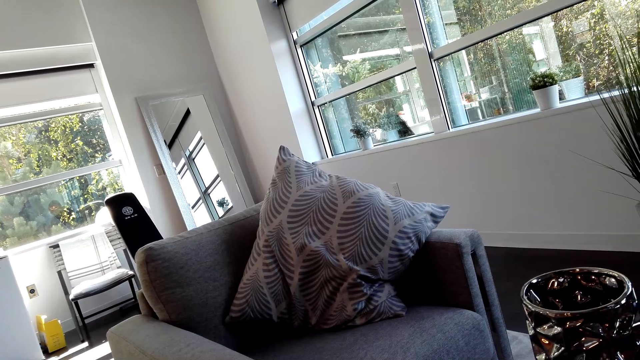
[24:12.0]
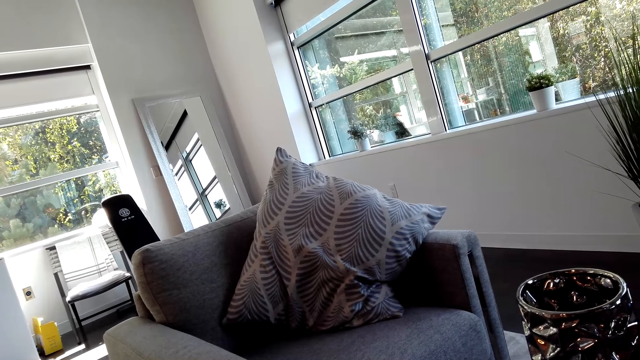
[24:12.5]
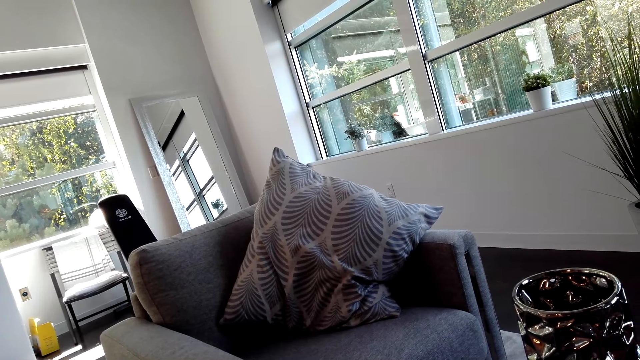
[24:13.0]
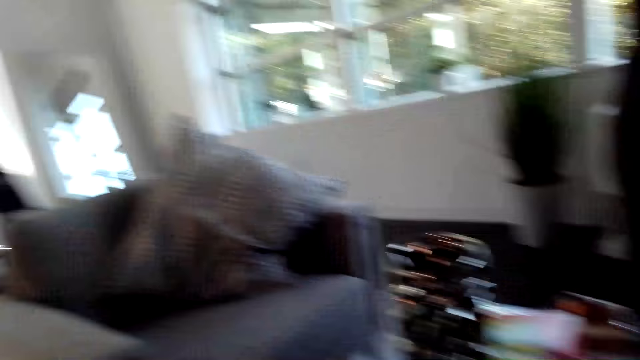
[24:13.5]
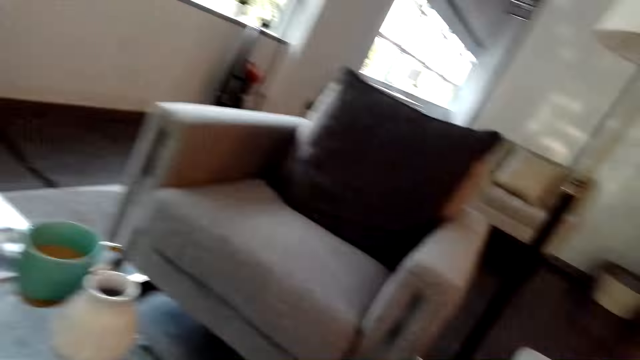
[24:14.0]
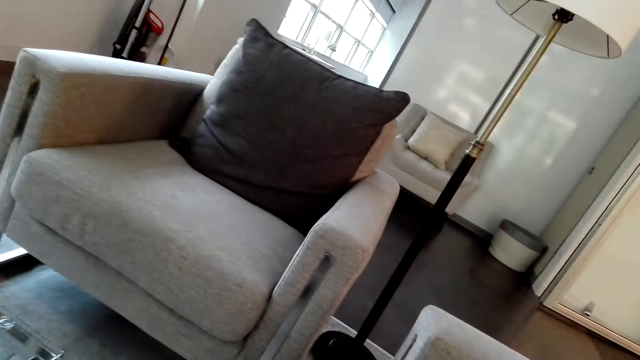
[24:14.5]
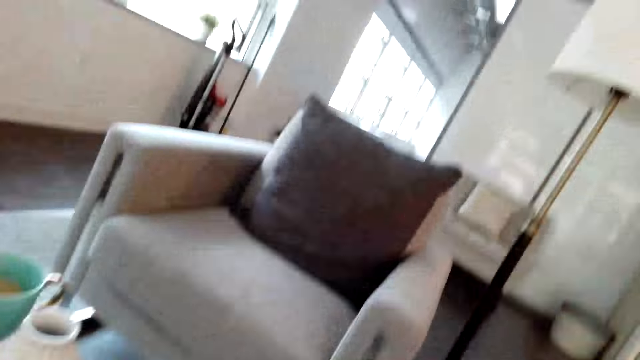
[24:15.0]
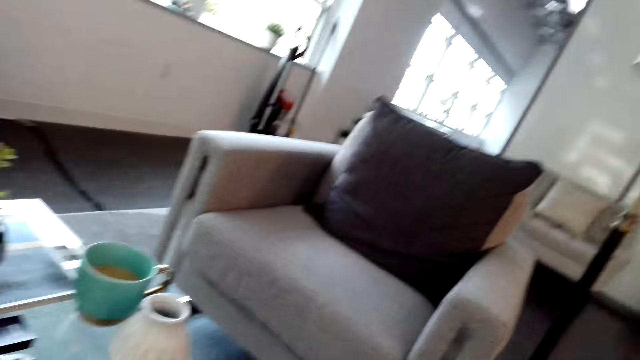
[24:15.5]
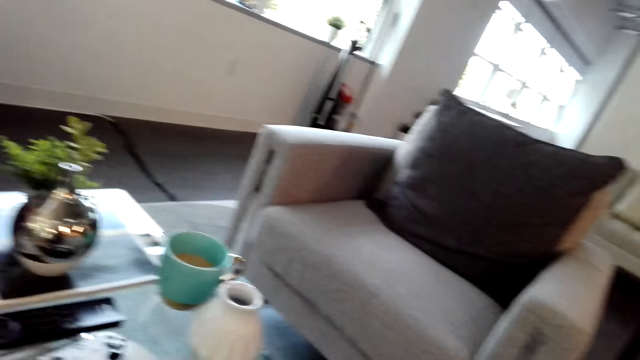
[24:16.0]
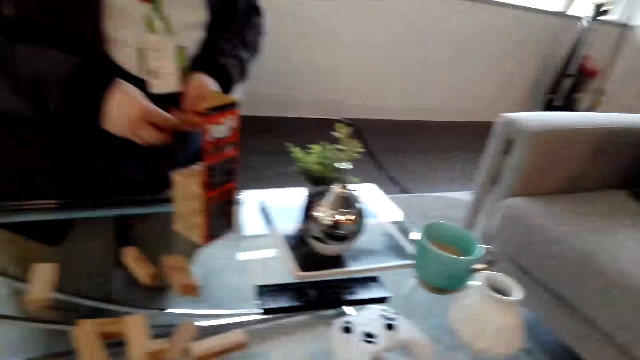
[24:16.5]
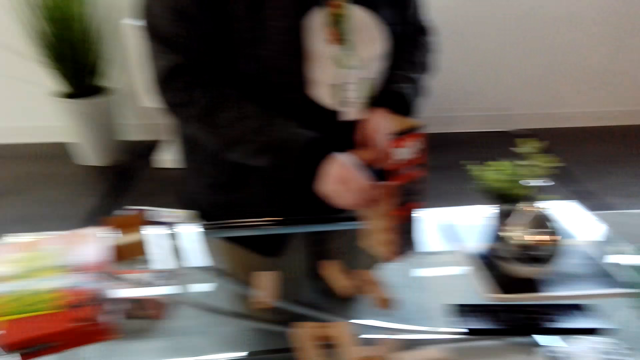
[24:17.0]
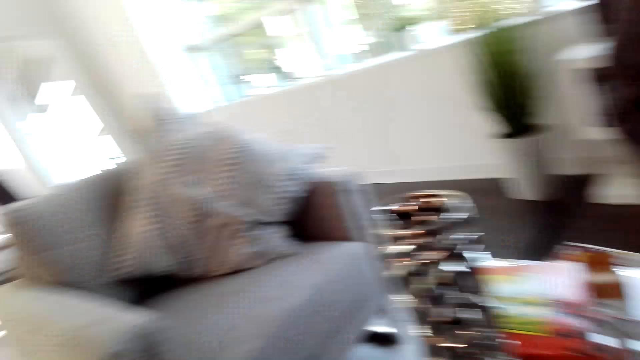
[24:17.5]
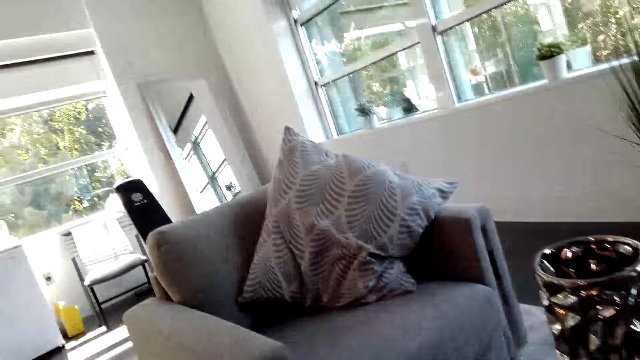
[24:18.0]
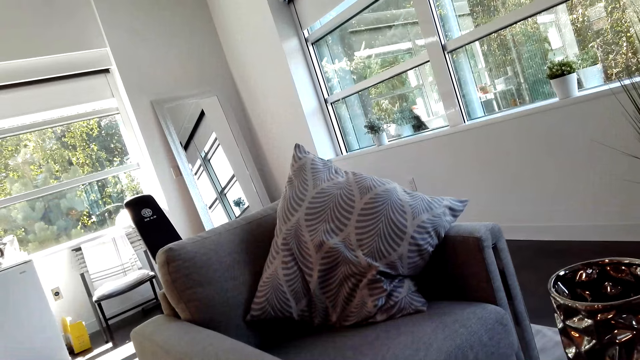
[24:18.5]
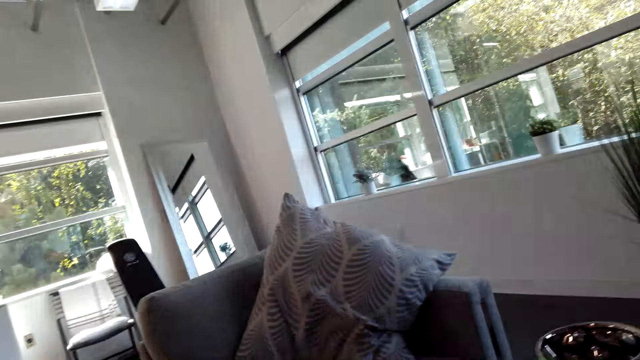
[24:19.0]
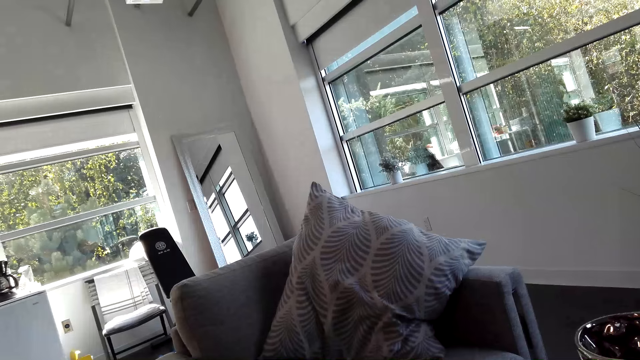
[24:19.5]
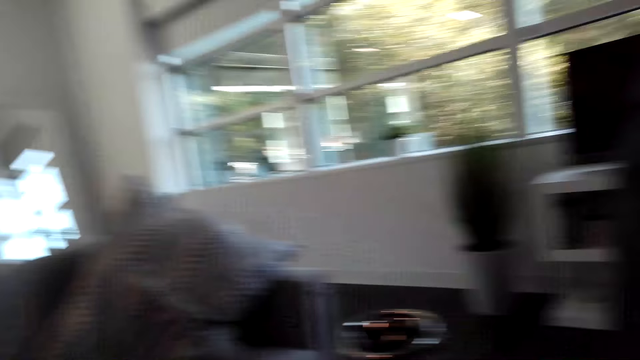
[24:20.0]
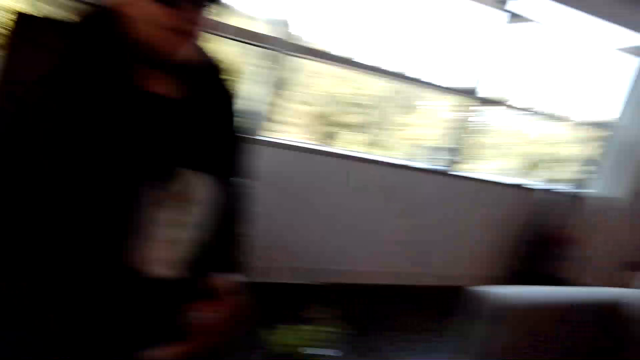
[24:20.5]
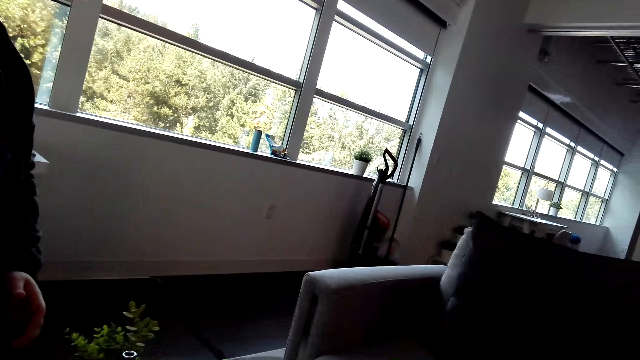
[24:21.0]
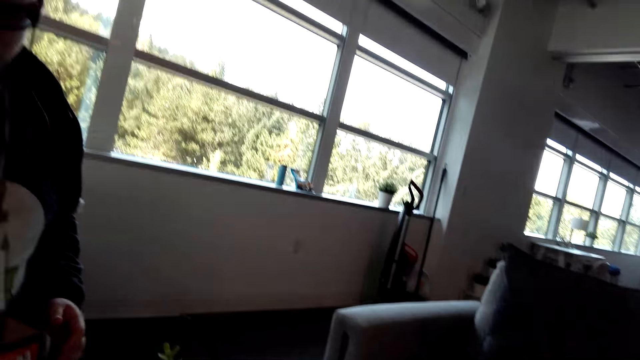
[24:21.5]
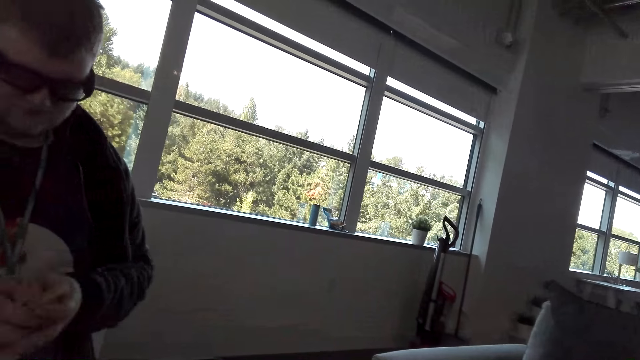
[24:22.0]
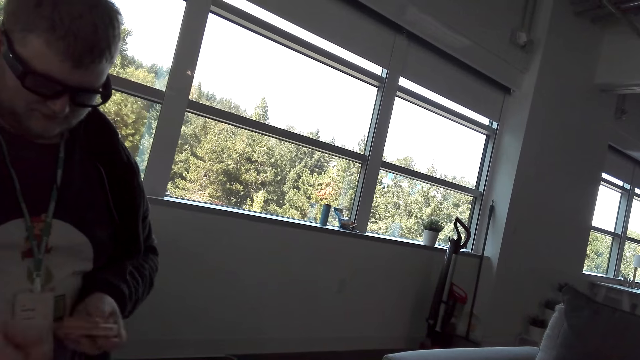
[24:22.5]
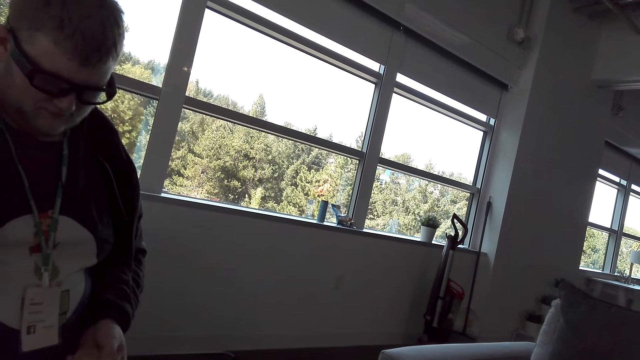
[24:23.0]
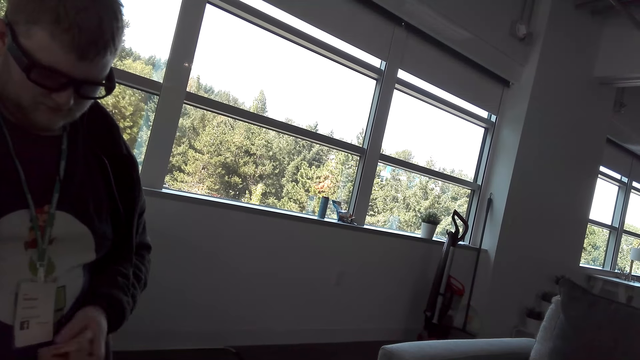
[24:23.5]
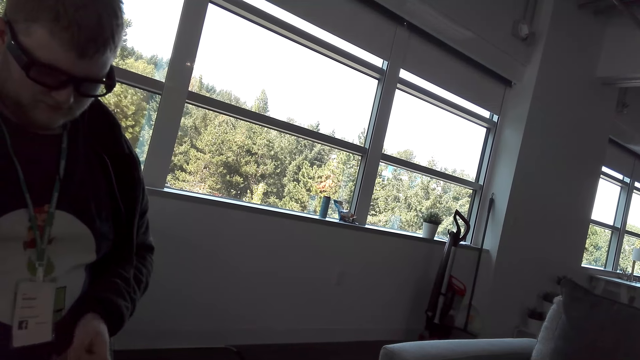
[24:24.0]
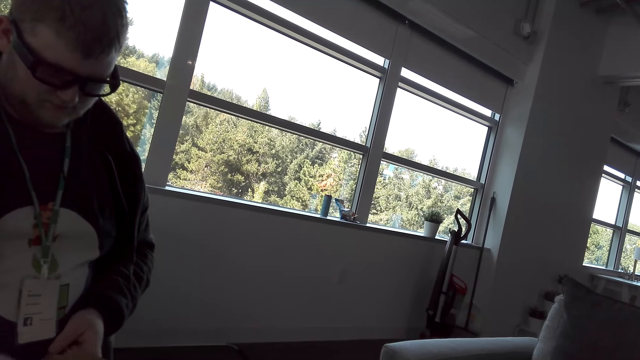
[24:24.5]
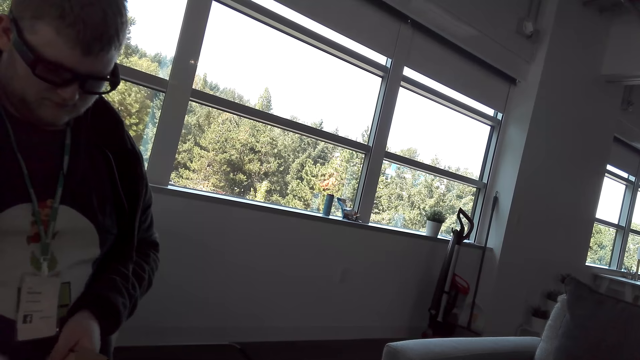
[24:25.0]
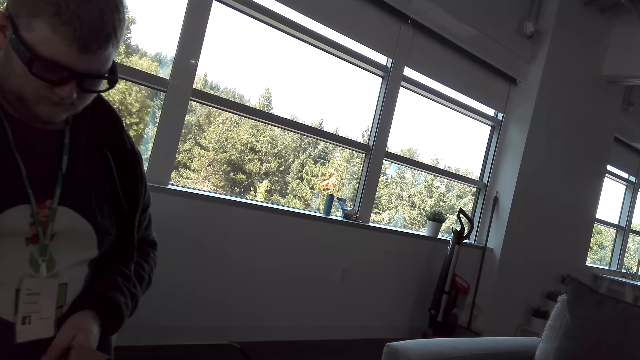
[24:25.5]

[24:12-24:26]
A person arranges something on an object.

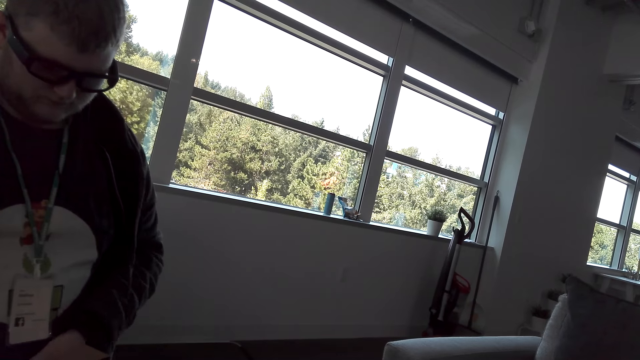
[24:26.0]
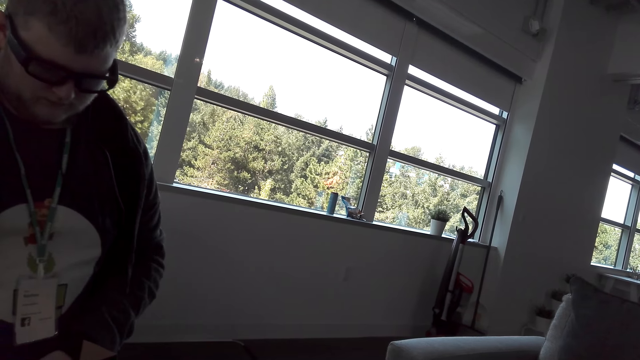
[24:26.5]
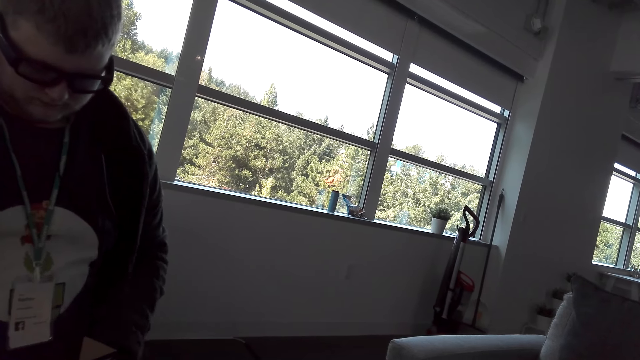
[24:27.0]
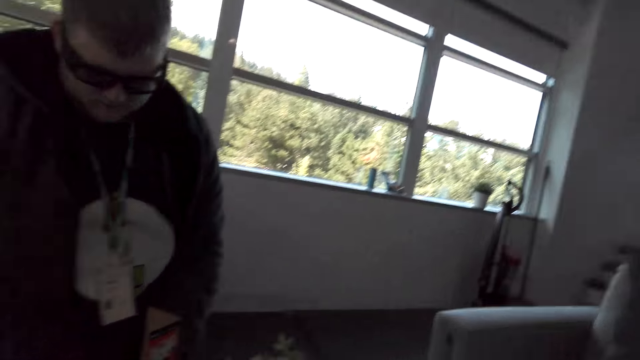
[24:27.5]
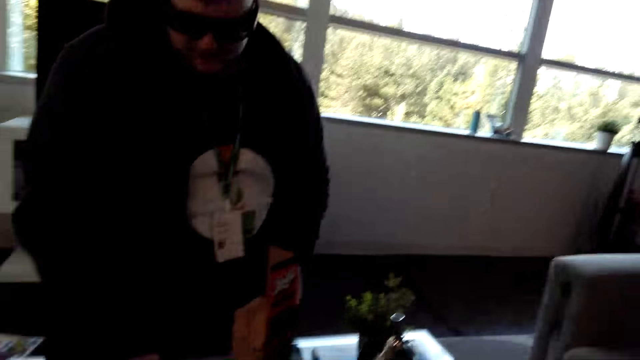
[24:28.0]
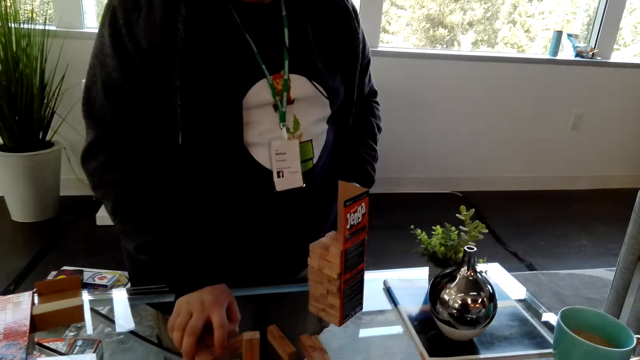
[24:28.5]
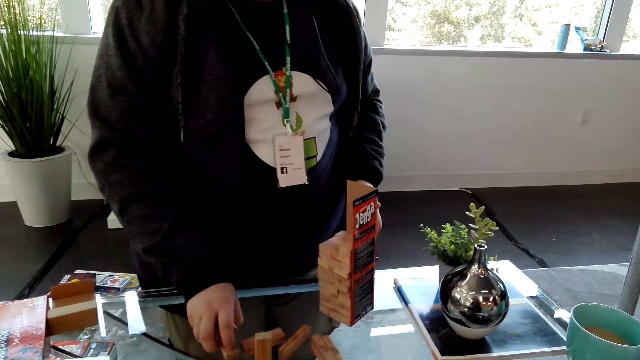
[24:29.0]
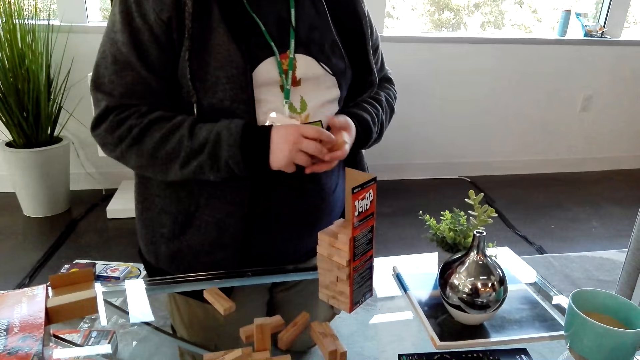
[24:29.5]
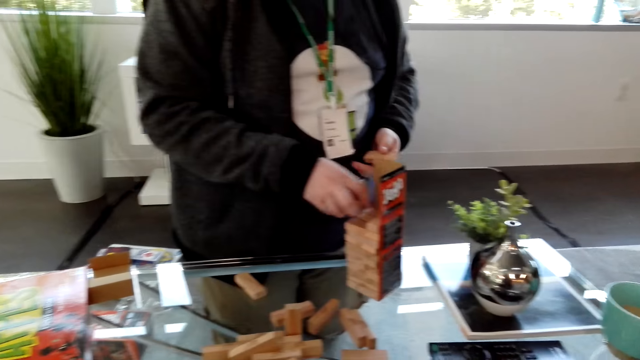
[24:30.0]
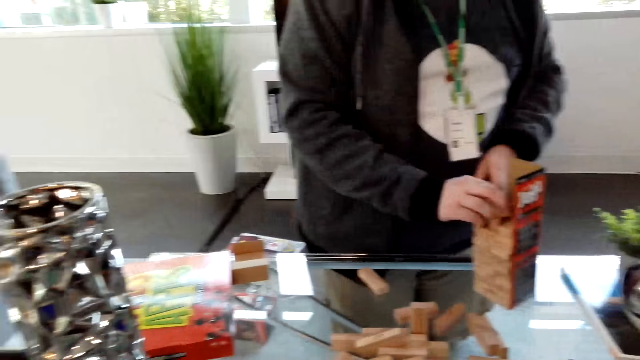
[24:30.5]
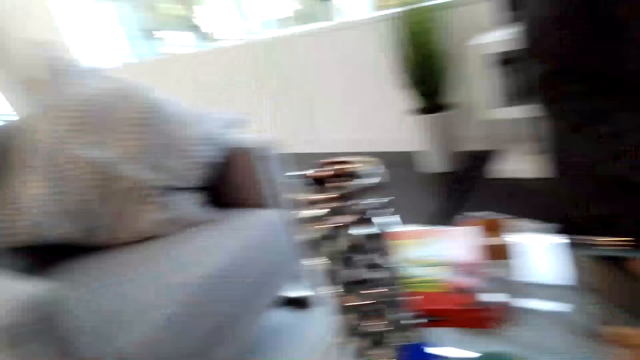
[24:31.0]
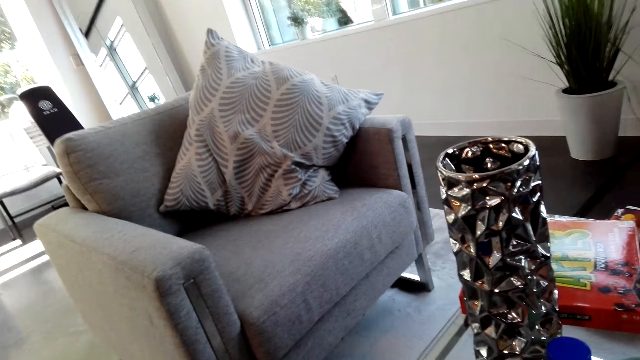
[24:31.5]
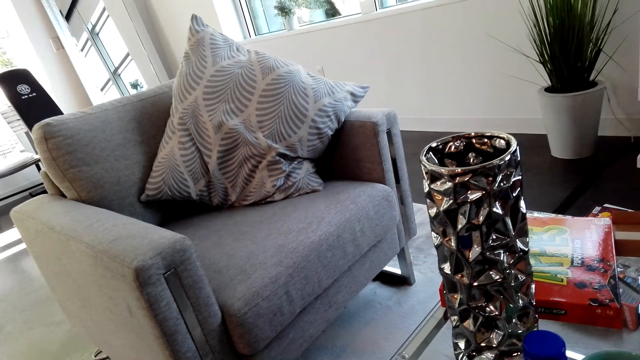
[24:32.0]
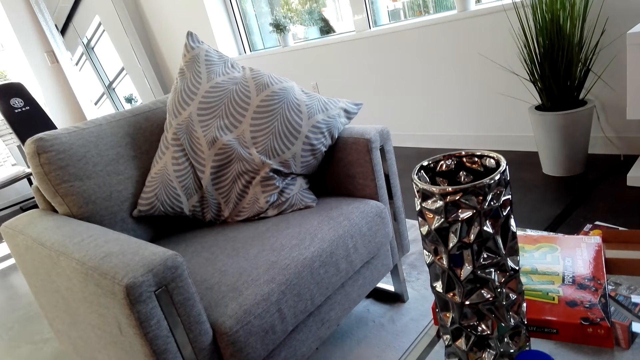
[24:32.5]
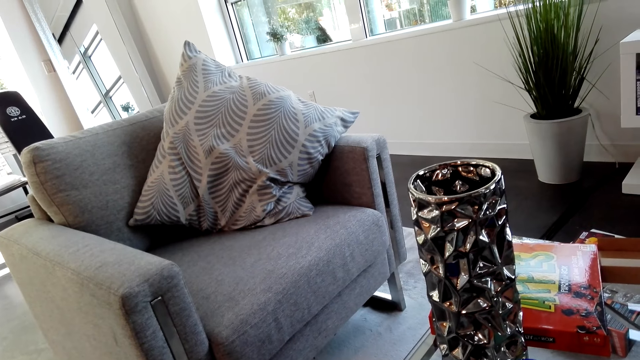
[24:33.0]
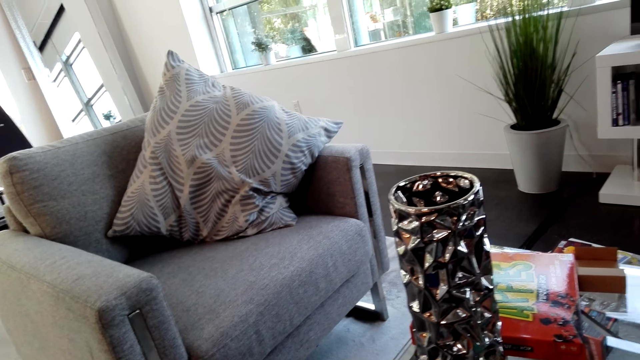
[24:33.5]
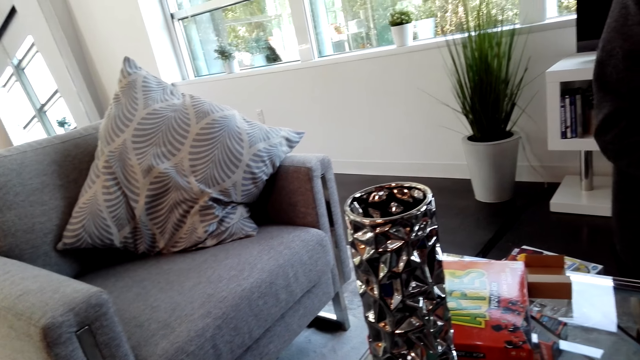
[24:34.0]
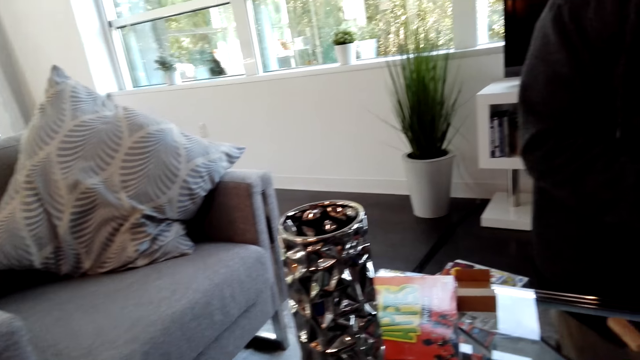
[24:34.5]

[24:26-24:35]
A person dialogues with the camera wearer. The camera wearer looks around.
